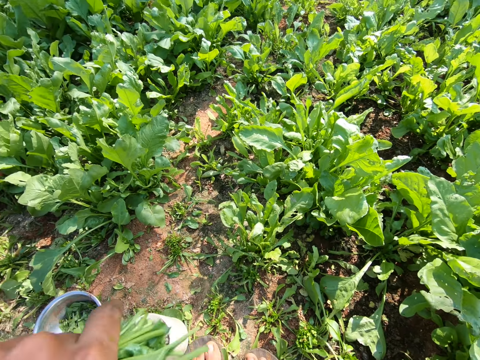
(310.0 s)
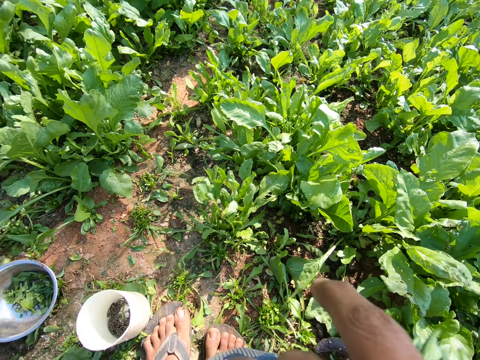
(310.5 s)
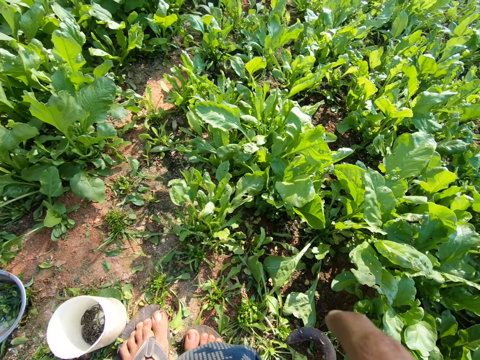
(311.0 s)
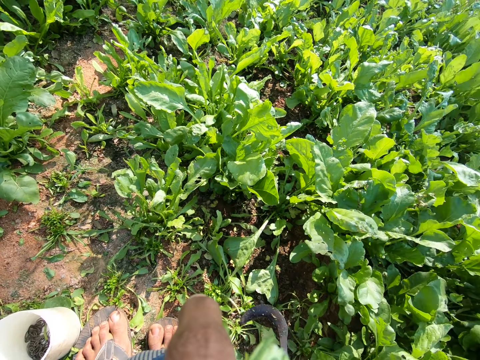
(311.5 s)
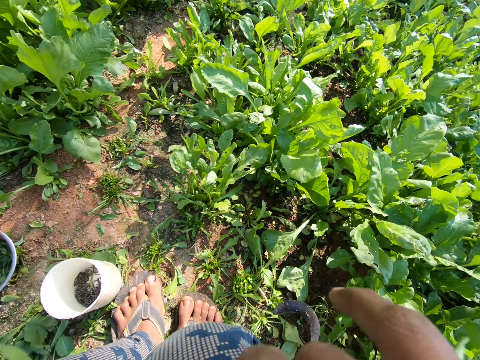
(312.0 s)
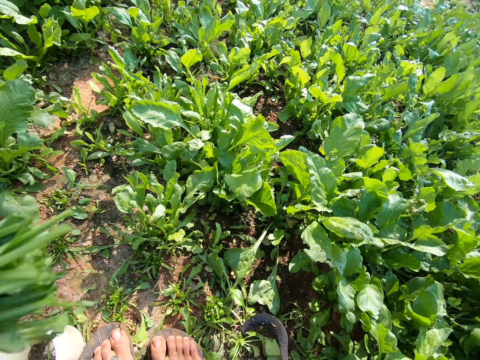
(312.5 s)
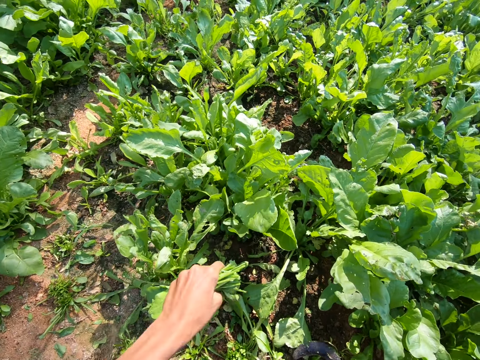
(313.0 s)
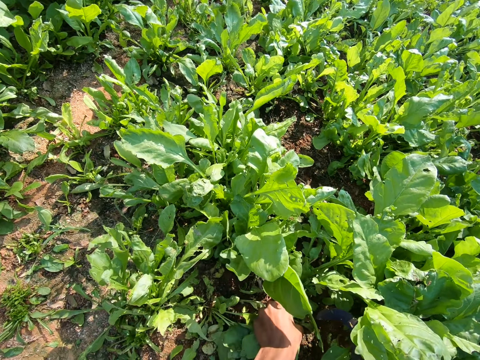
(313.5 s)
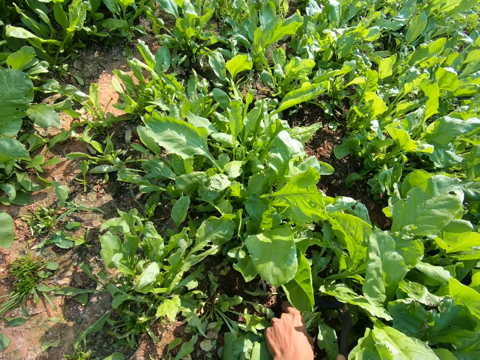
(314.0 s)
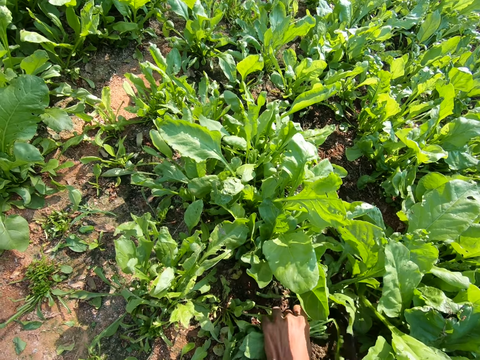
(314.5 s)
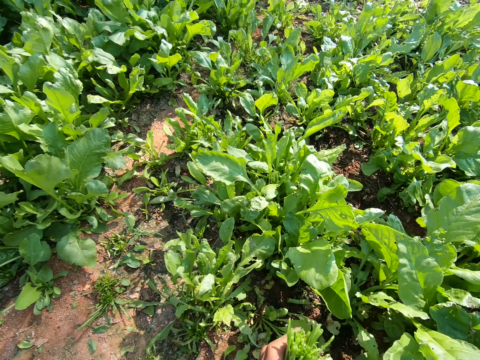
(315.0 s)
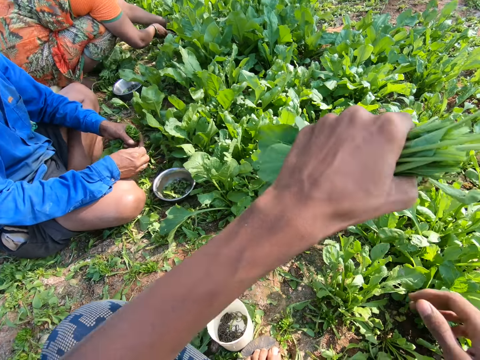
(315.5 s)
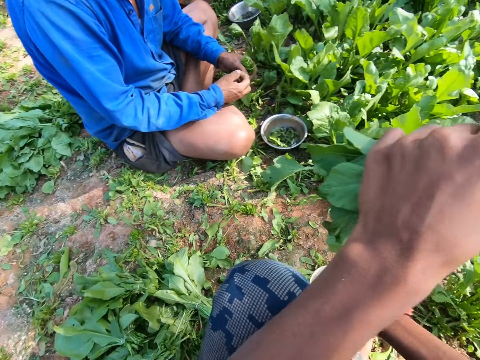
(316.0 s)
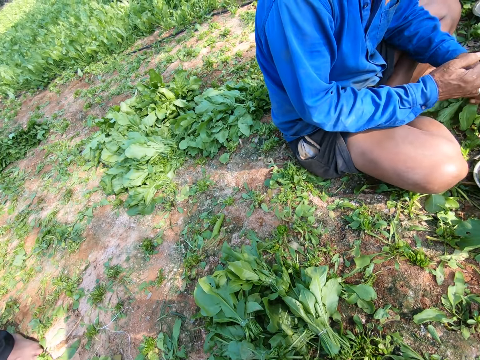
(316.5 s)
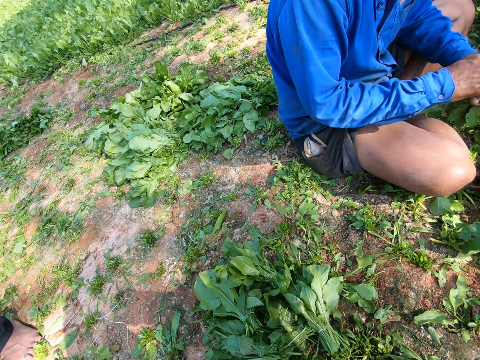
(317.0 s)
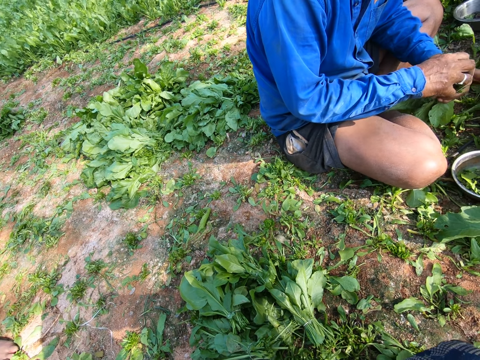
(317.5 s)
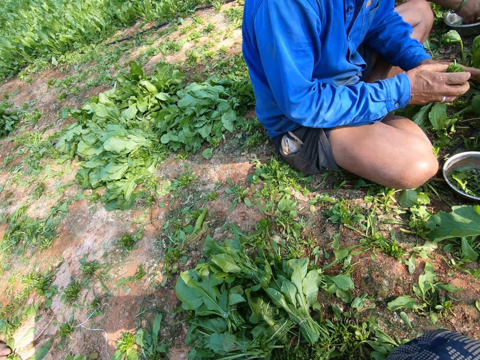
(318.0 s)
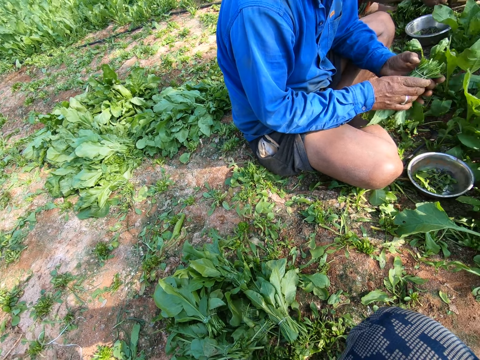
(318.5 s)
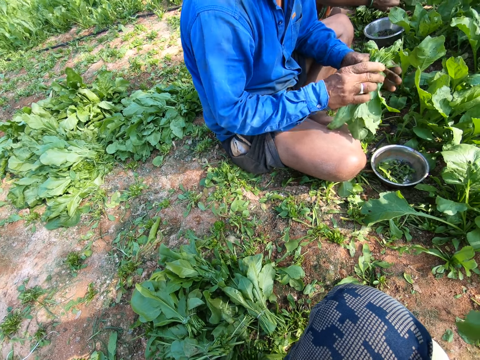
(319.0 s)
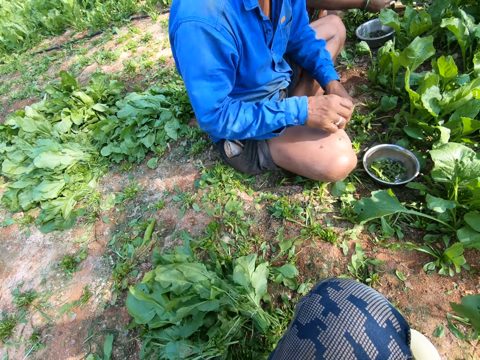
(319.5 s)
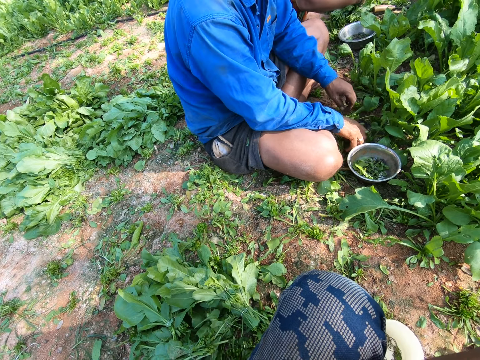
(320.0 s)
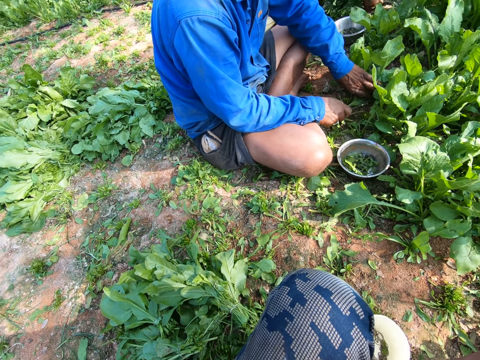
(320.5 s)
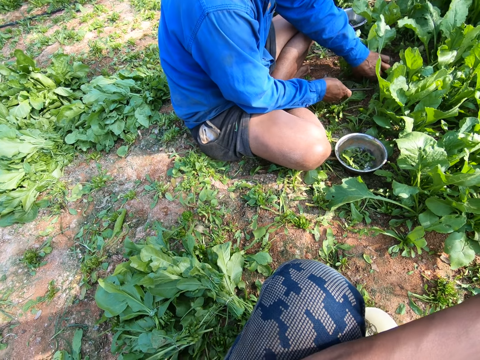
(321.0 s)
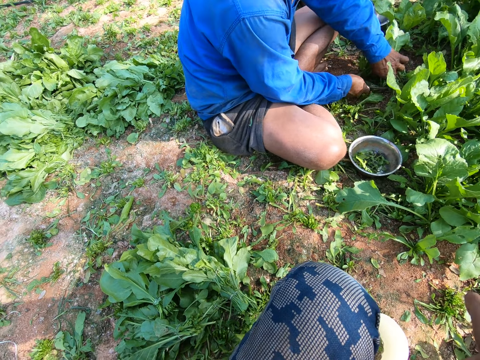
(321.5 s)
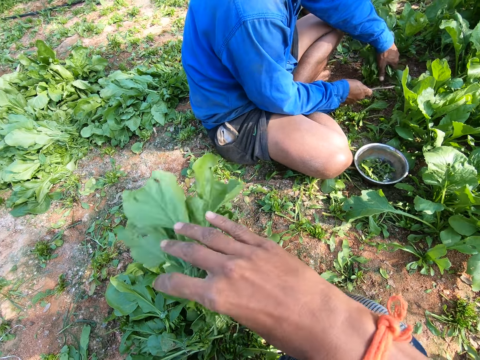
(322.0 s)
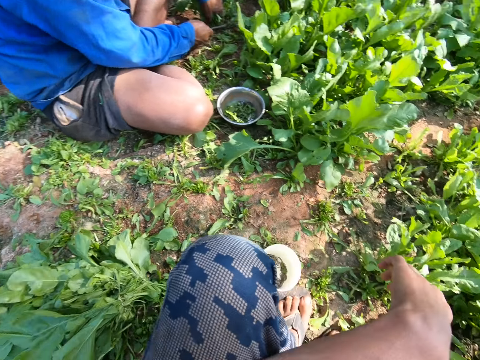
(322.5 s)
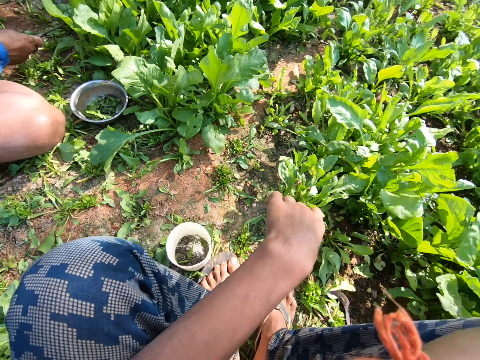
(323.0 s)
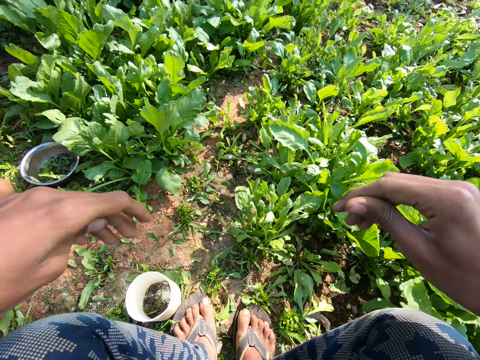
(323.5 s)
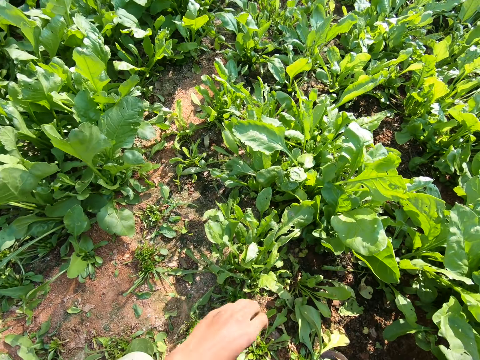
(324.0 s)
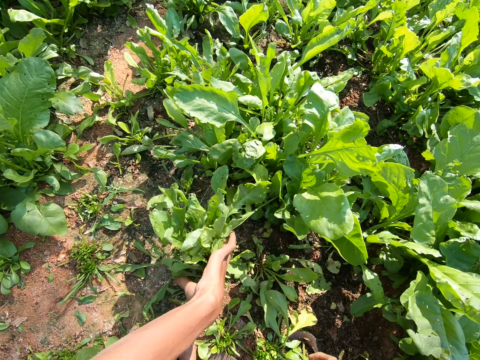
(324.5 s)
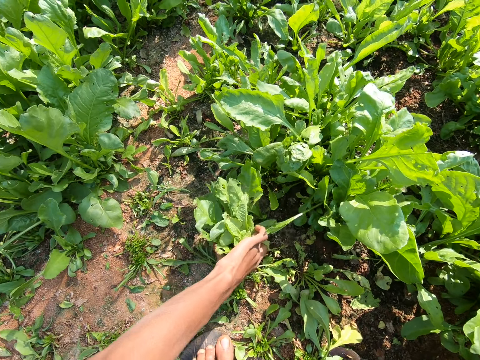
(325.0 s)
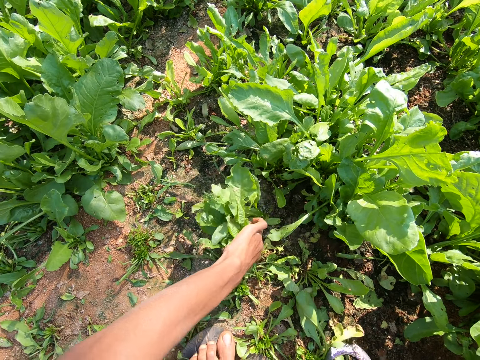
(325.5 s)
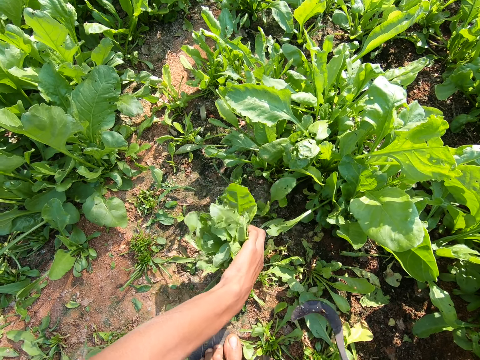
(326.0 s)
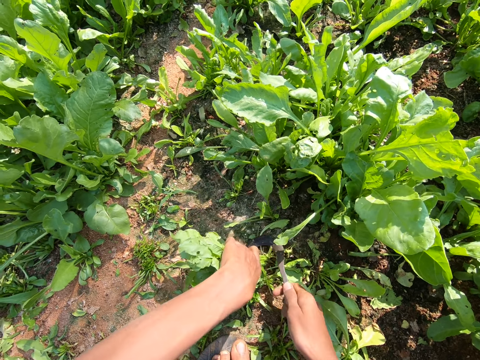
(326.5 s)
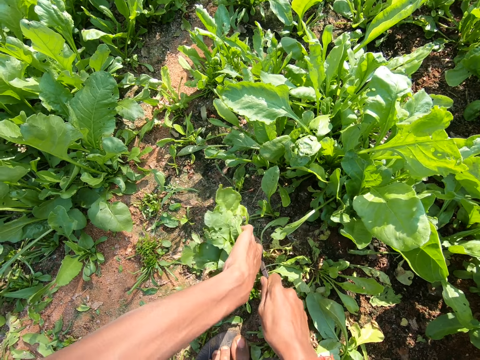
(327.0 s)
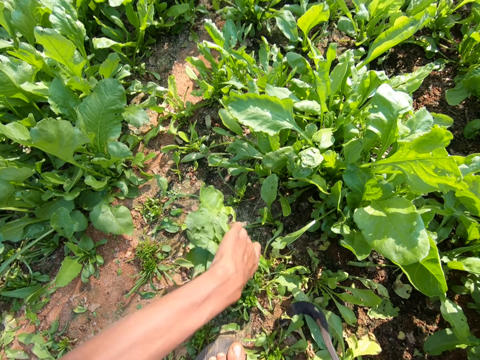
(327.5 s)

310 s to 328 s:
The camera wearer picks up string from the tin and stares around the farm. A person throws vegetables on the ground. The person cuts the vegetables with a machete. The camera wearer drops the vegetables on the ground. They cut the vegetable from the farm with a sickle.

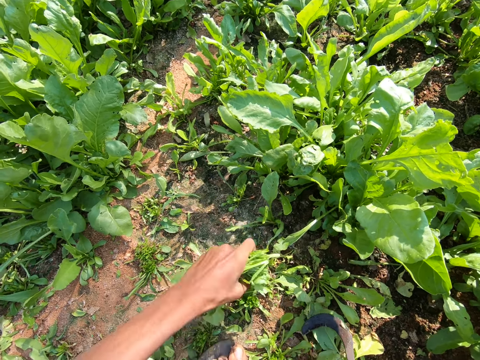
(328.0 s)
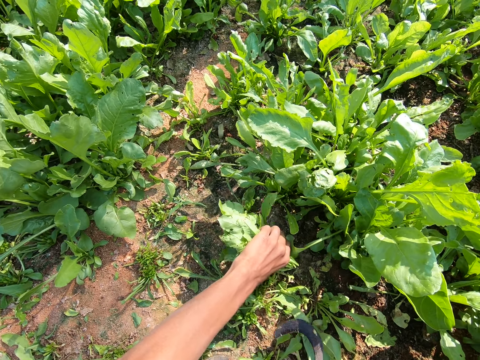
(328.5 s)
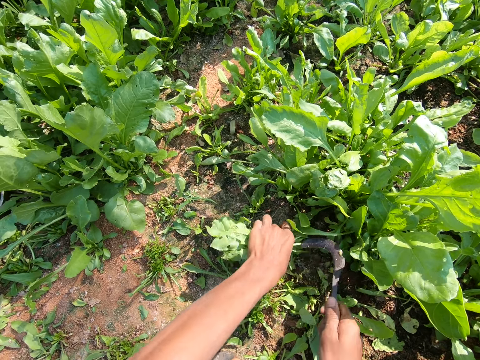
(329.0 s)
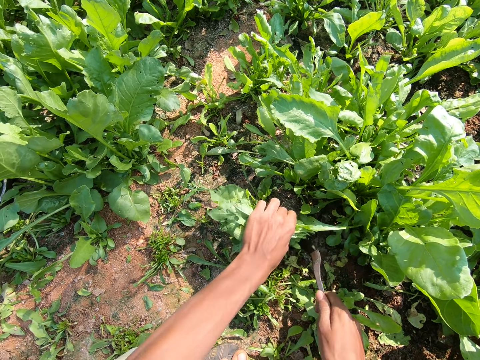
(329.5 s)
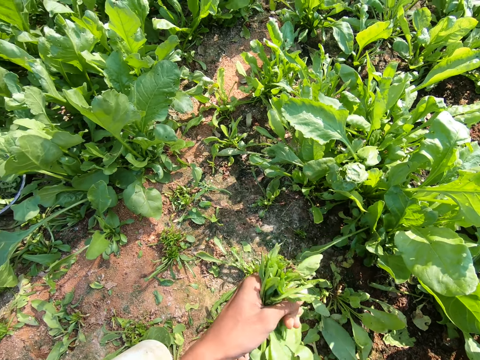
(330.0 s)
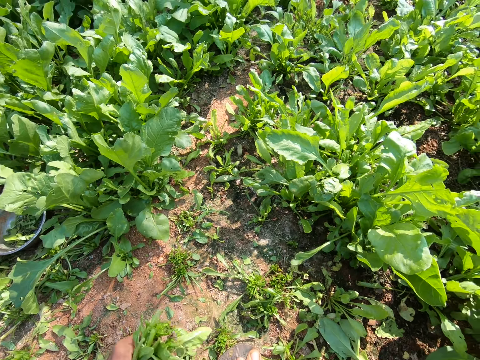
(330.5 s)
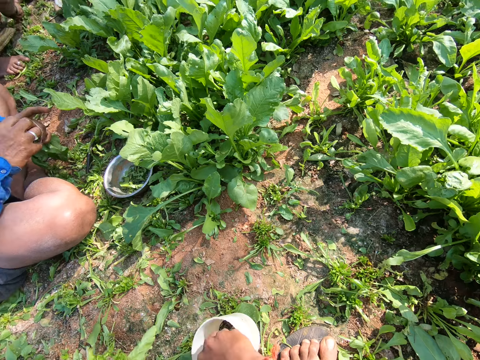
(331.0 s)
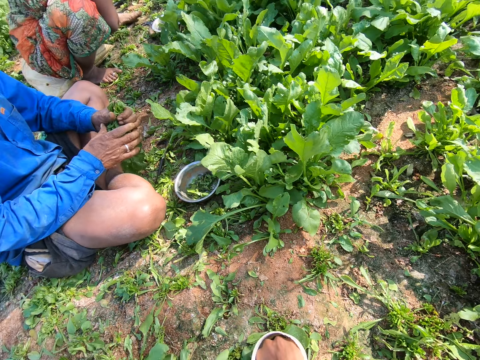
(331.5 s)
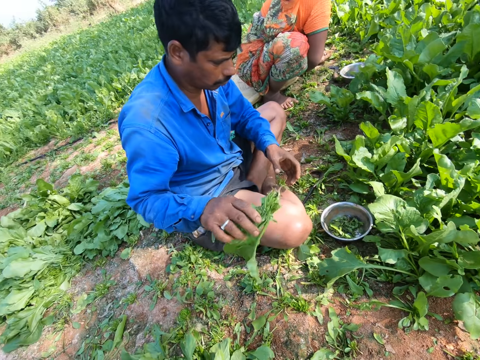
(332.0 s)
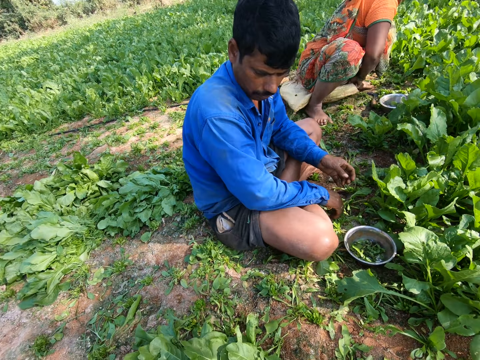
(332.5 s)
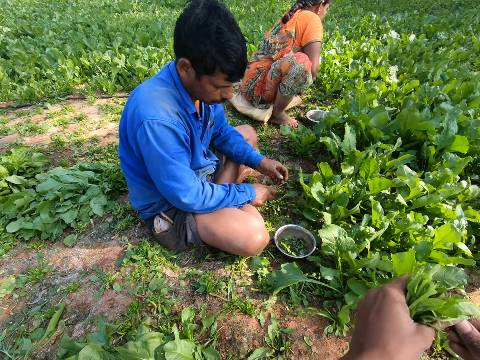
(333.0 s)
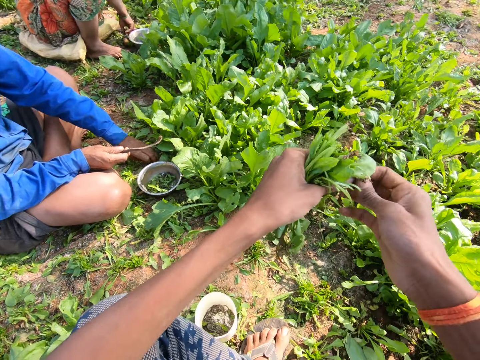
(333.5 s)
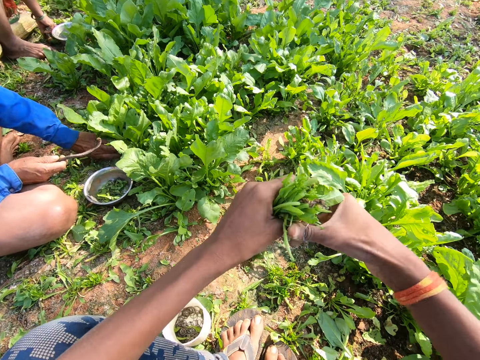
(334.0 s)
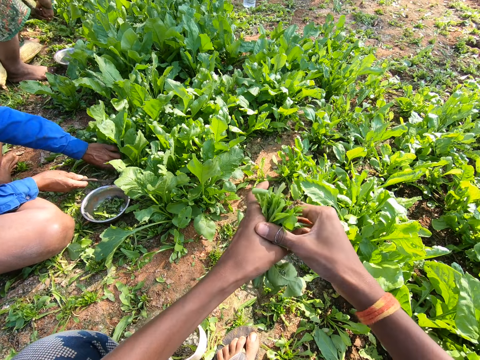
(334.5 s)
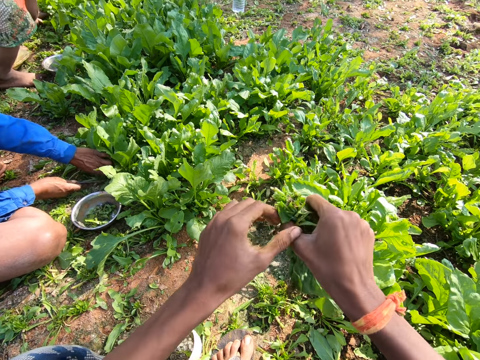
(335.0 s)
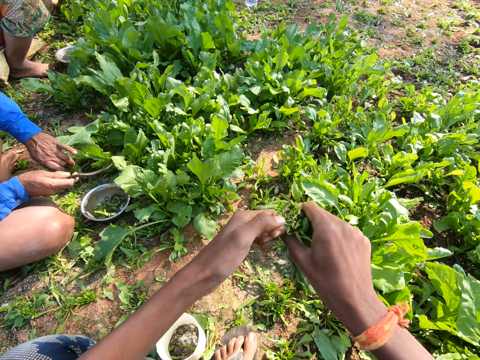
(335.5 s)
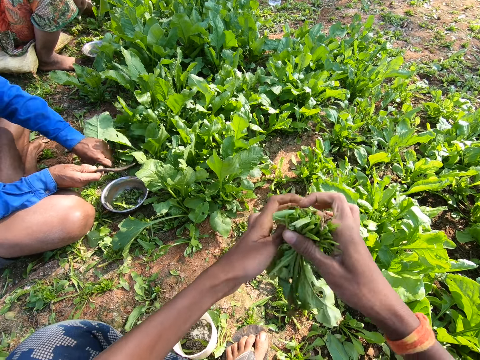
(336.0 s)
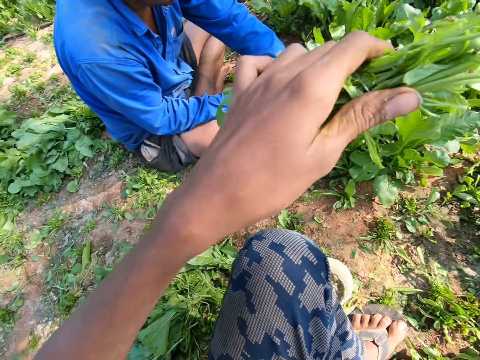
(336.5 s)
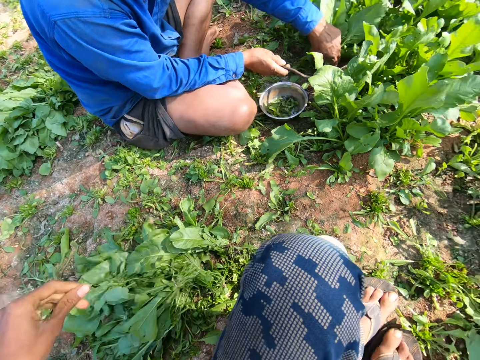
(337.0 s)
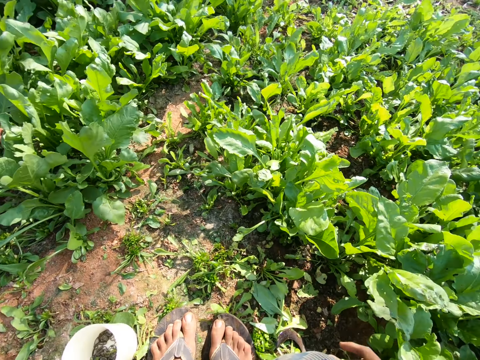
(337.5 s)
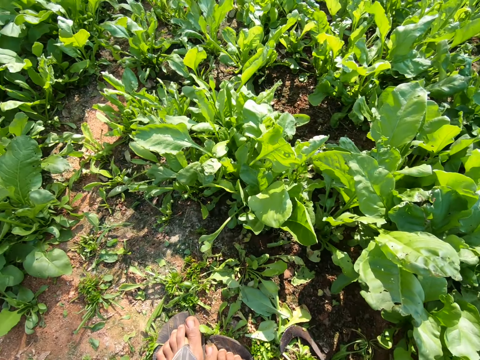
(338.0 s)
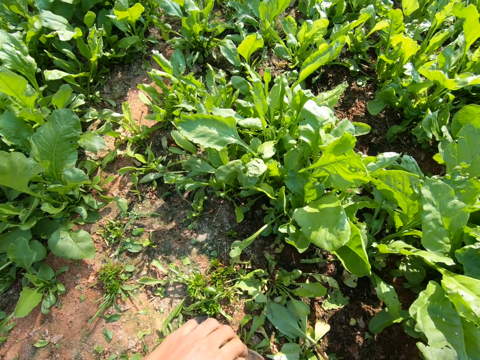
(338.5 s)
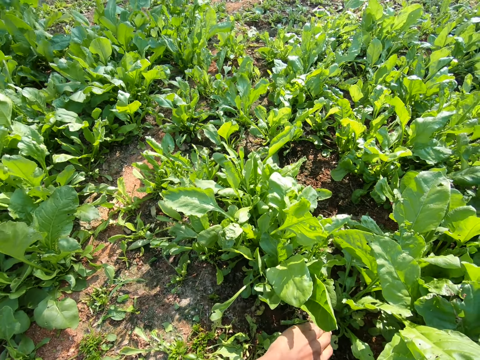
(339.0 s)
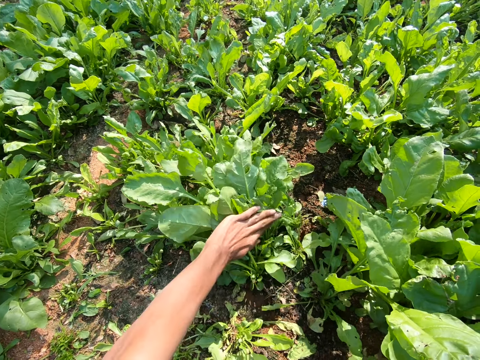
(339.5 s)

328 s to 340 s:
The camera wearer picks up string from the tin and ties the vegetables with the string. They drop the vegetables on the ground. They pick up the sickle from the ground.
